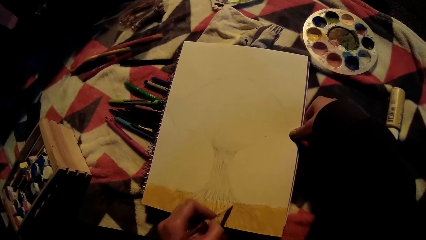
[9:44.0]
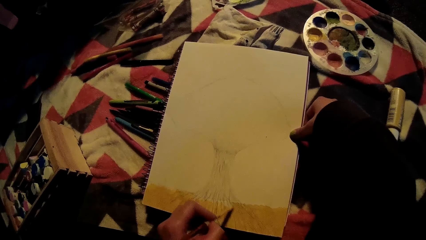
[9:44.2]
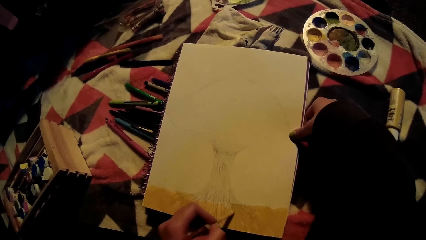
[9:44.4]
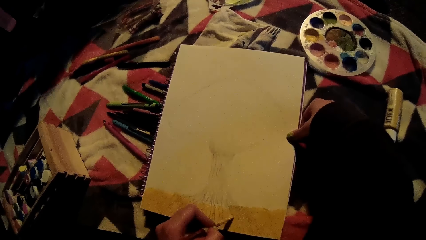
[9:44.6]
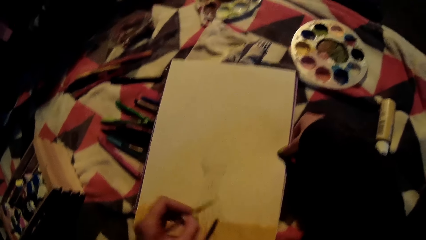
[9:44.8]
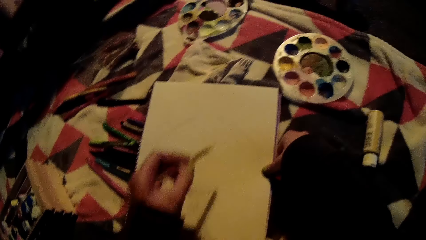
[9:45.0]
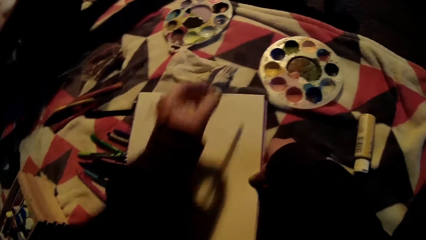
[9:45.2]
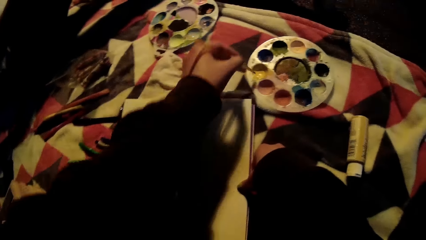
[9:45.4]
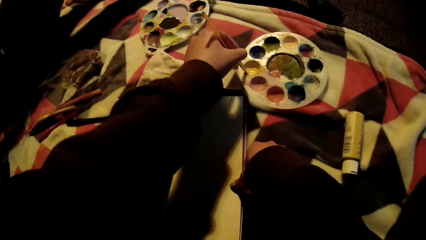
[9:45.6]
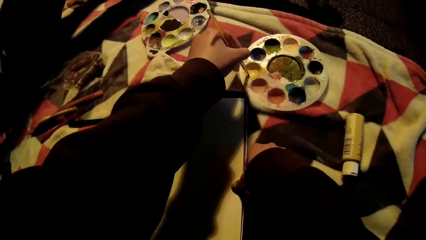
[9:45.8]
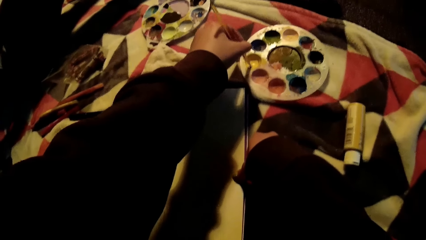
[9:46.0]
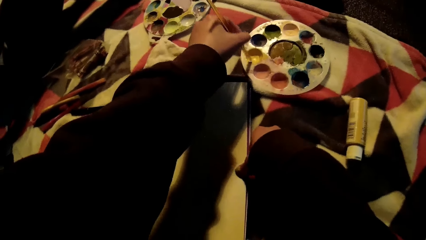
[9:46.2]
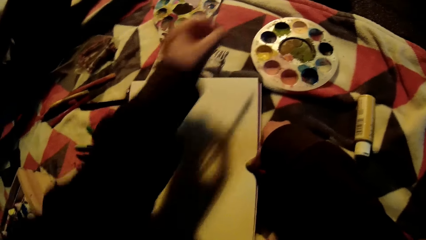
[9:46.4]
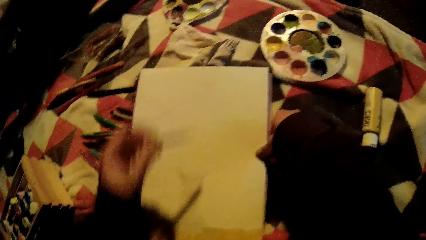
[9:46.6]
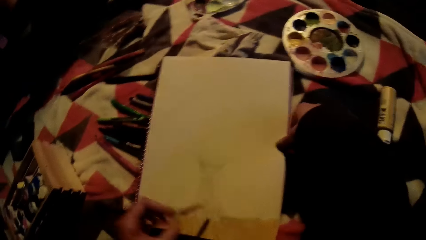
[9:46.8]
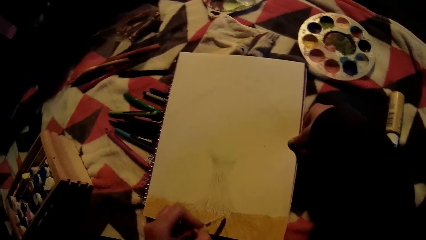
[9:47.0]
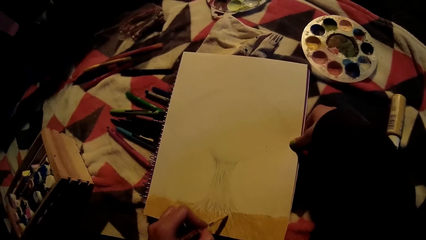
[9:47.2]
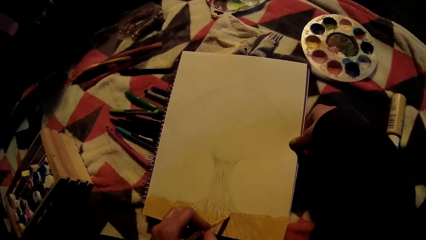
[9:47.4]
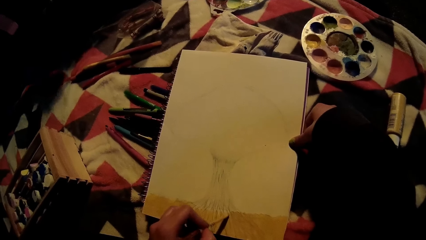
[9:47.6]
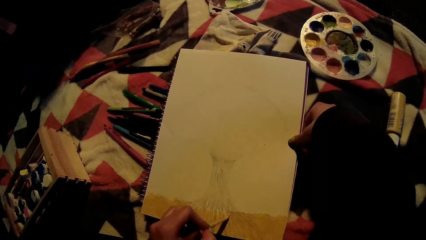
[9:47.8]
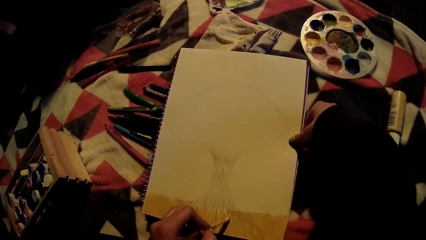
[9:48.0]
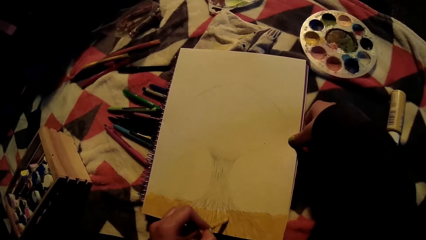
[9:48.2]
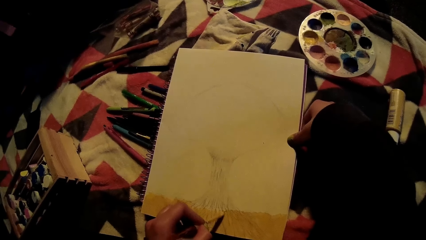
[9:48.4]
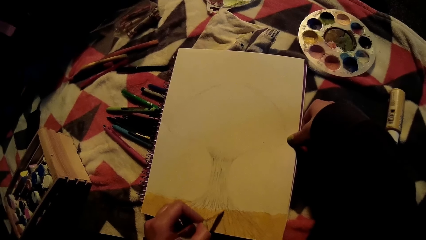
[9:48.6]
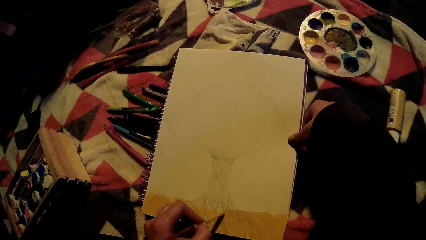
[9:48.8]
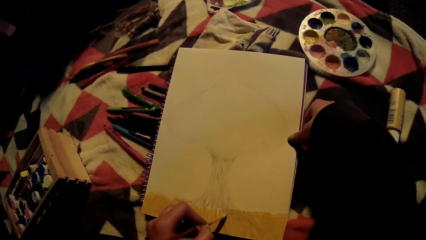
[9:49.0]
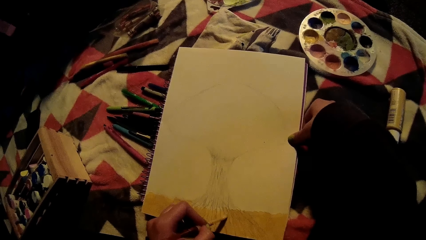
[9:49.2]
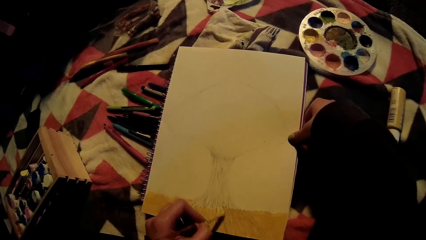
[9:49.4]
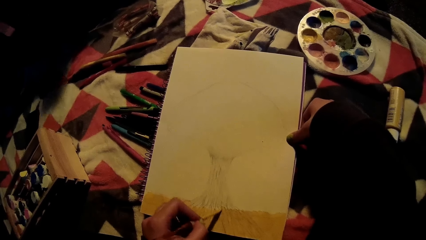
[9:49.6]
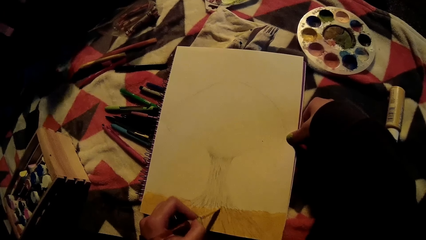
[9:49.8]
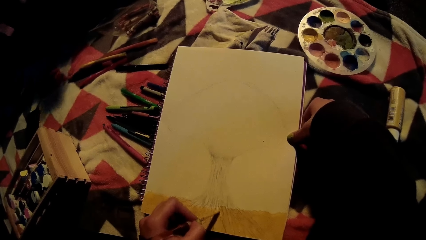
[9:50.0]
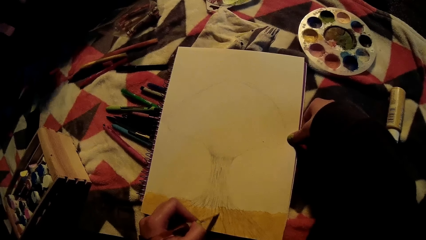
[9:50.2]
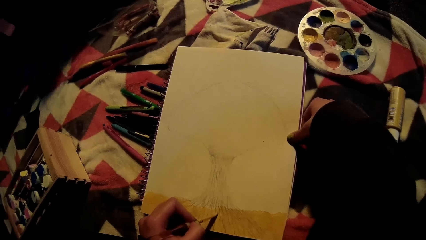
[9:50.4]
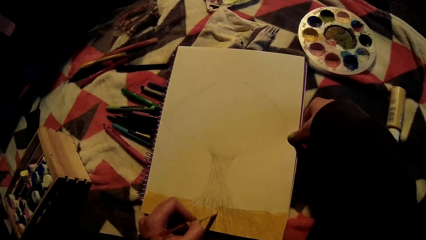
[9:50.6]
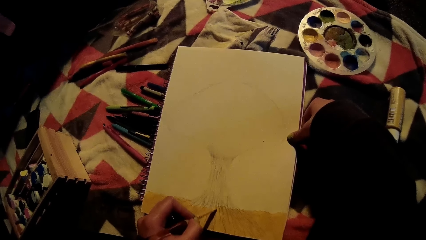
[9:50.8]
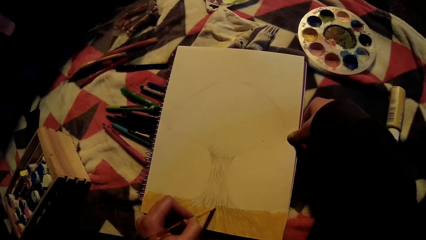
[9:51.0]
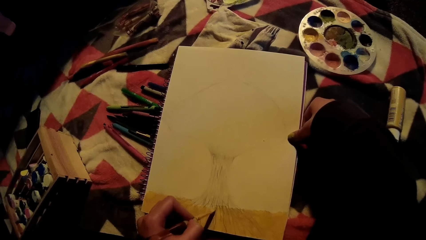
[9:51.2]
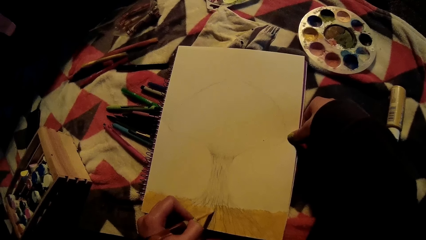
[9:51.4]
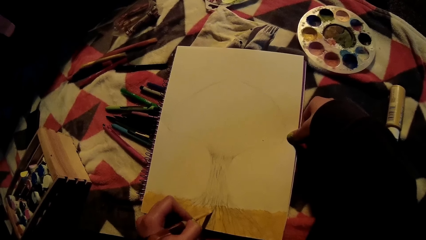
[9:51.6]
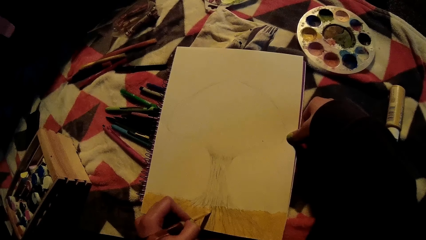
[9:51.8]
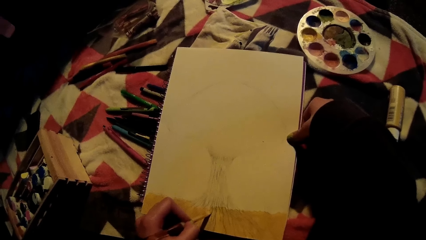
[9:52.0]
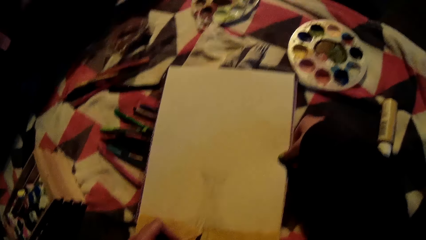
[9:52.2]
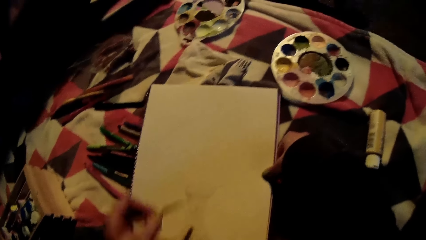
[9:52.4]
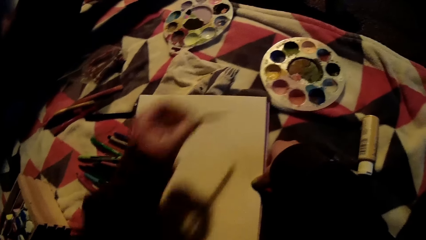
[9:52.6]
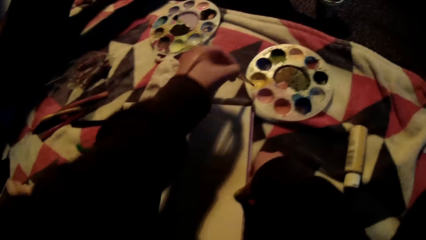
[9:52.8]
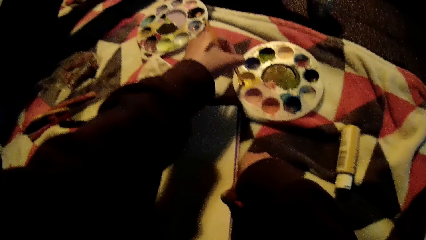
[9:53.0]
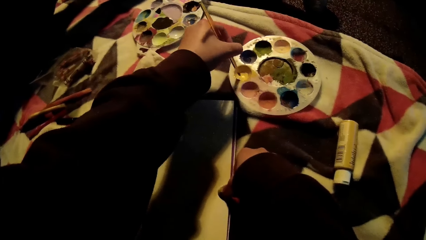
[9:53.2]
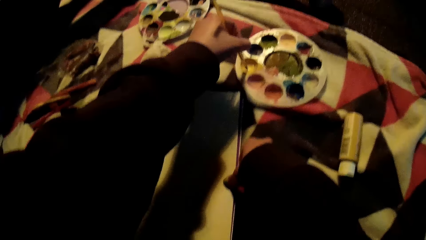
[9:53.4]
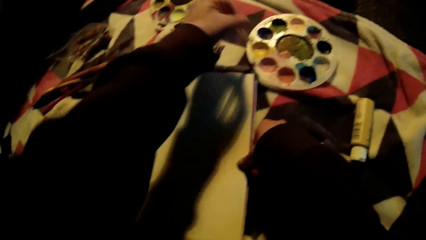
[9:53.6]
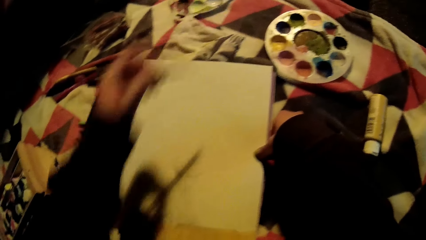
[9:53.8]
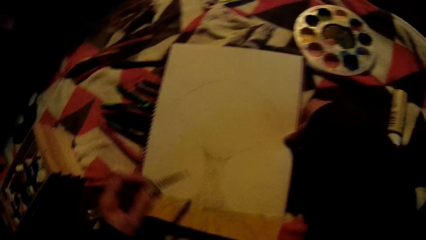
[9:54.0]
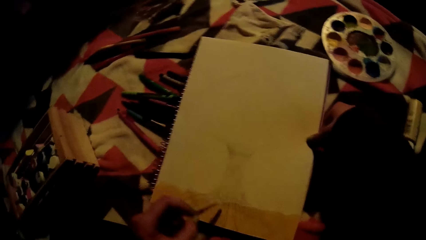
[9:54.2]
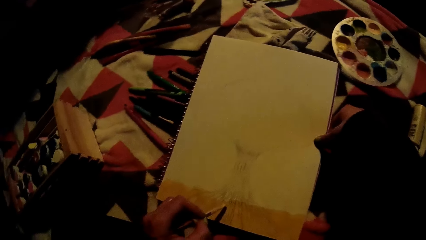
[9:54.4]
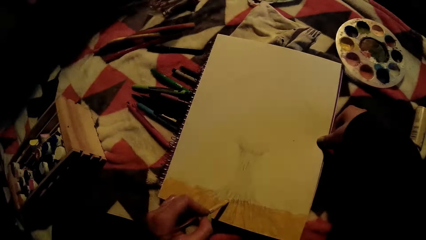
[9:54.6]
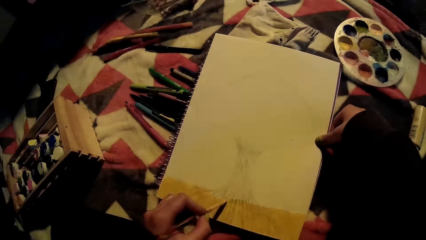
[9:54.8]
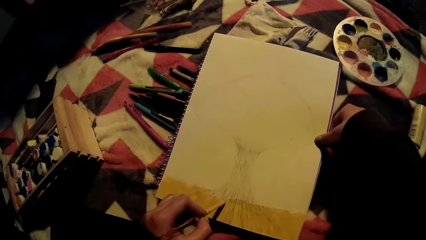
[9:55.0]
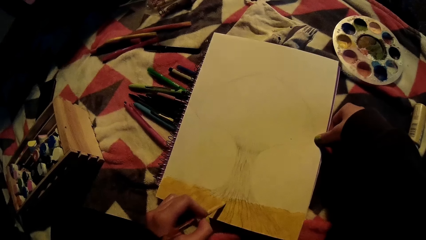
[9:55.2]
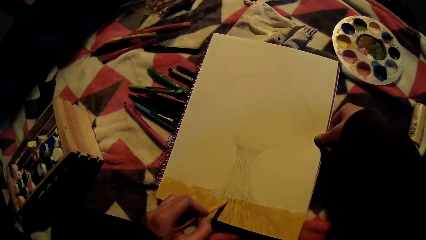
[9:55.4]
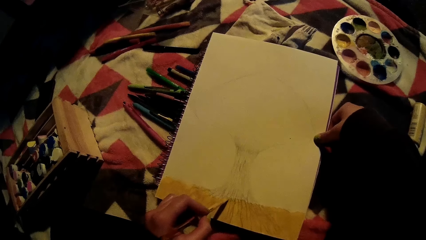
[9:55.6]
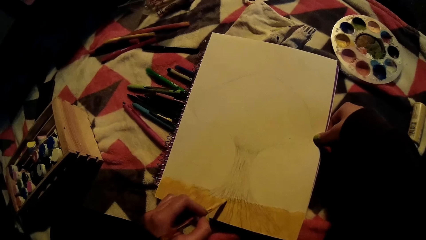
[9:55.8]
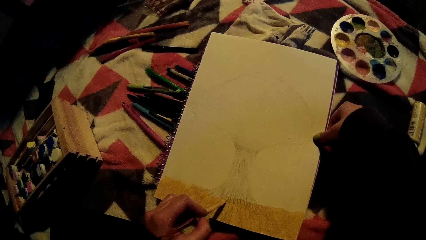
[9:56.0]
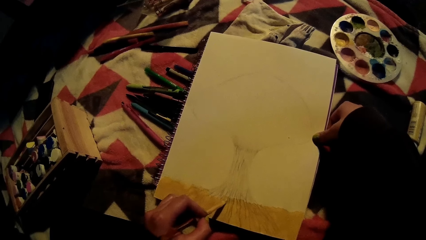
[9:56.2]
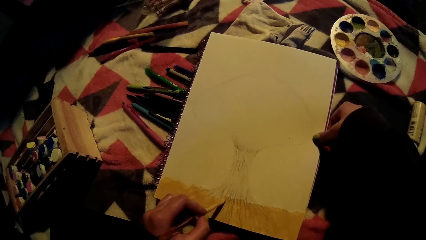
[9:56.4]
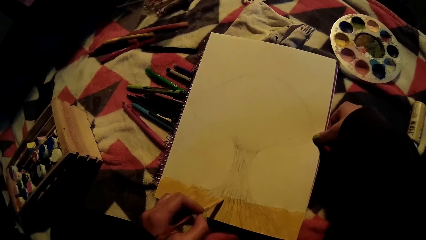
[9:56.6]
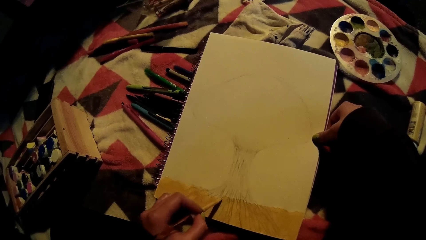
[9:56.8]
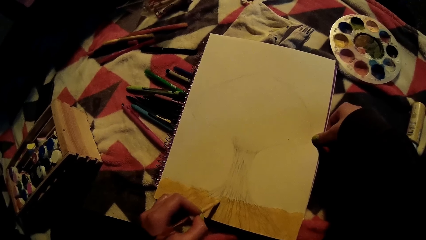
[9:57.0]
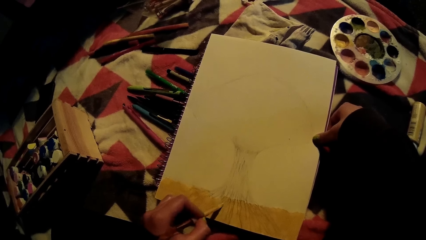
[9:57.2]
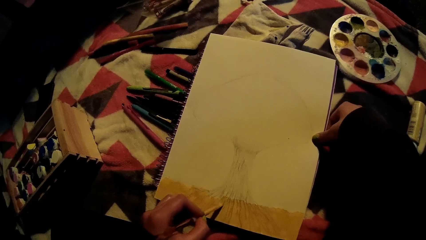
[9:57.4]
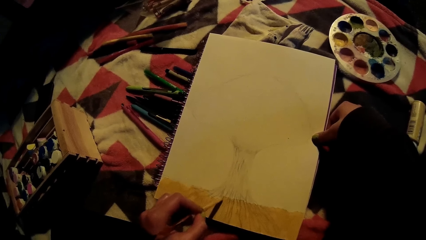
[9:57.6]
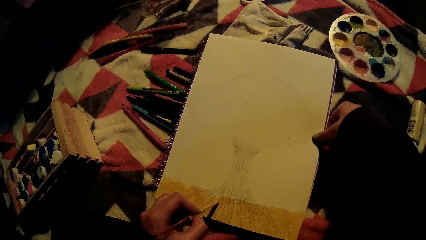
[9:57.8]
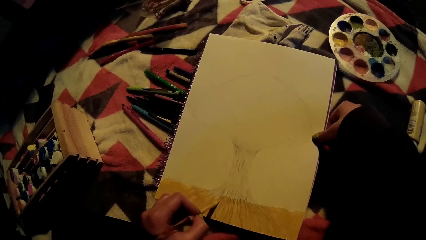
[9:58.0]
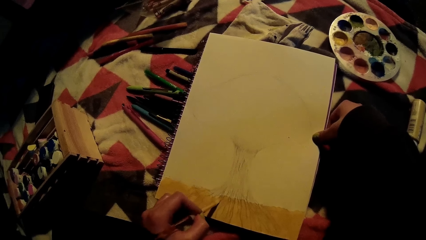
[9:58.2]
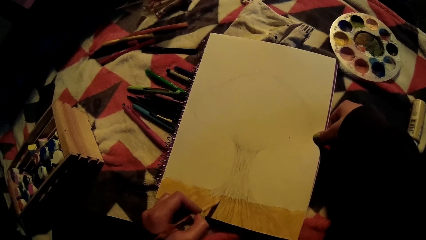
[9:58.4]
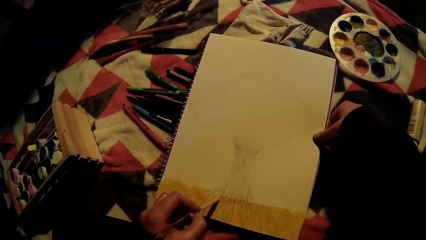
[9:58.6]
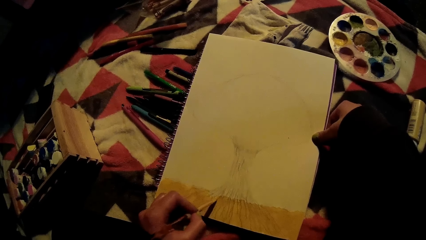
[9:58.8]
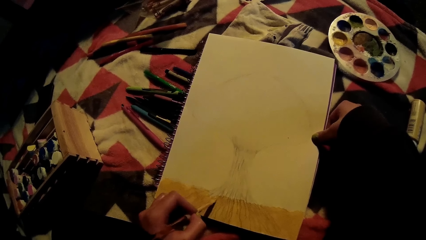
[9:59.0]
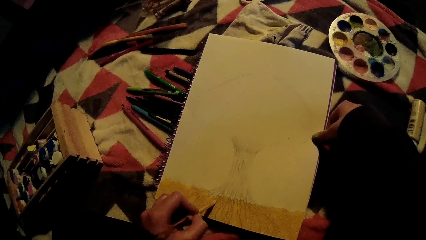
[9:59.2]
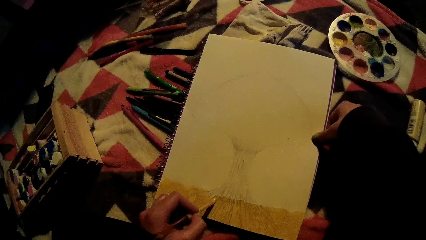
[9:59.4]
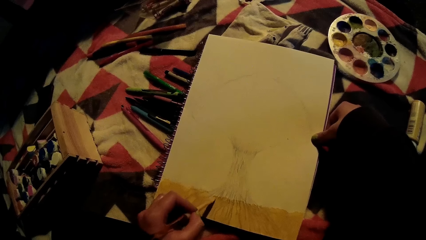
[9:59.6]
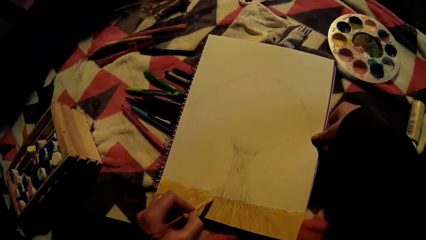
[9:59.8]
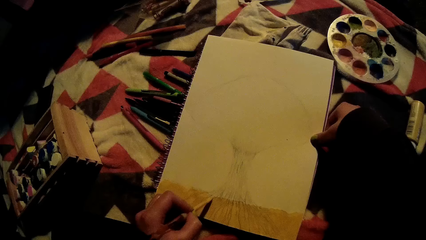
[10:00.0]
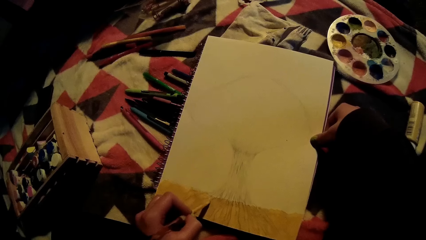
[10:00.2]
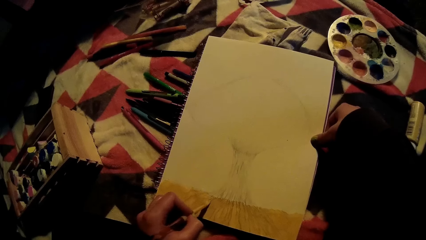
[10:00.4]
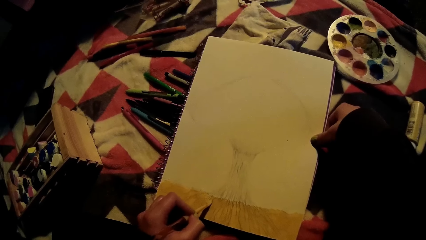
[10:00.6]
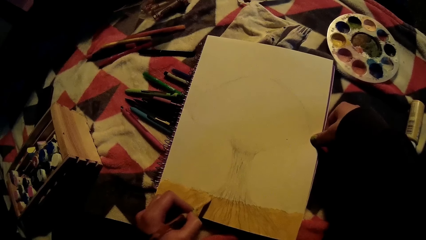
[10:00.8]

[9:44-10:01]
The camera wearer takes the yellow paint from the palette on the floor with the paintbrush in her left hand. She paints the picture on the drawing book with the paintbrush in her left hand. She takes the yellow paint from the palette on the floor with the paintbrush in her left hand again. She paints the picture on the drawing book with the paintbrush in her left hand again.
